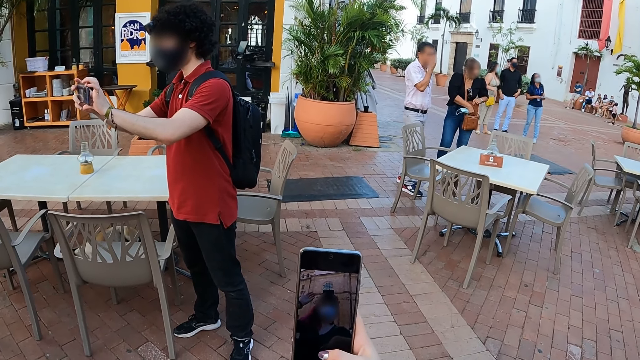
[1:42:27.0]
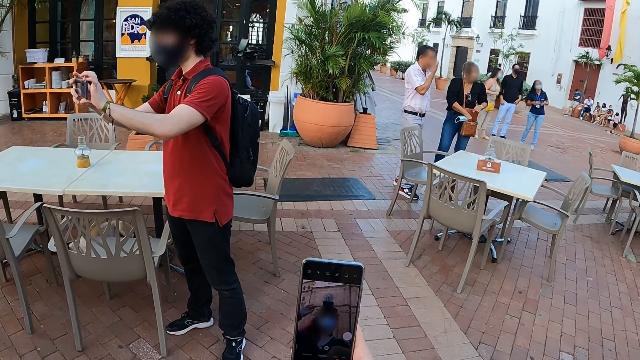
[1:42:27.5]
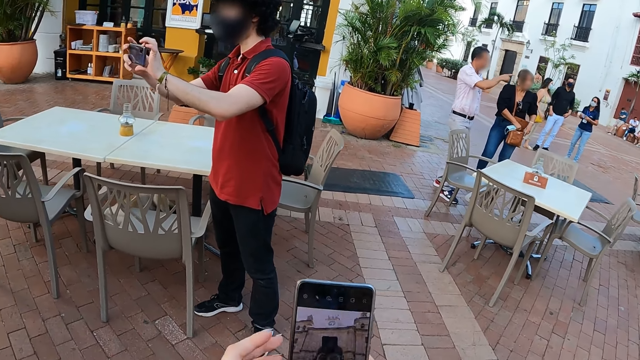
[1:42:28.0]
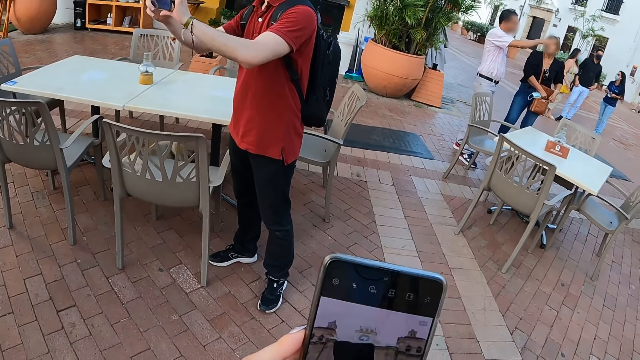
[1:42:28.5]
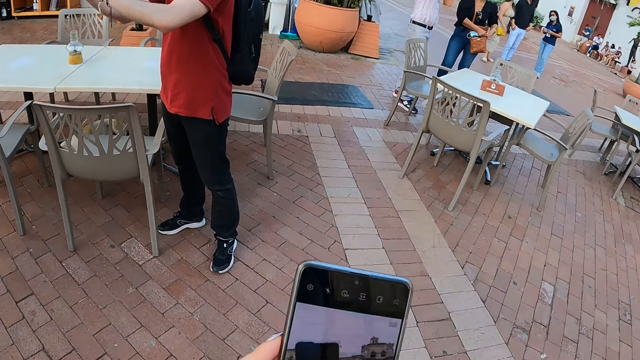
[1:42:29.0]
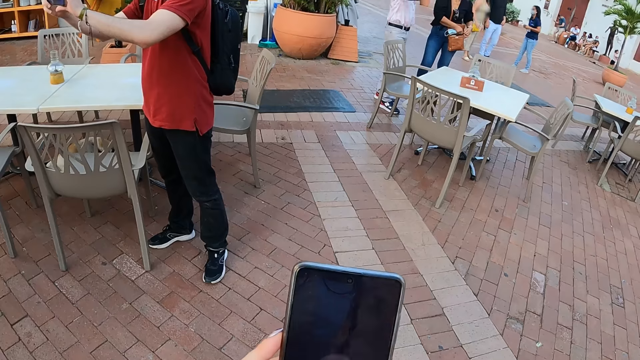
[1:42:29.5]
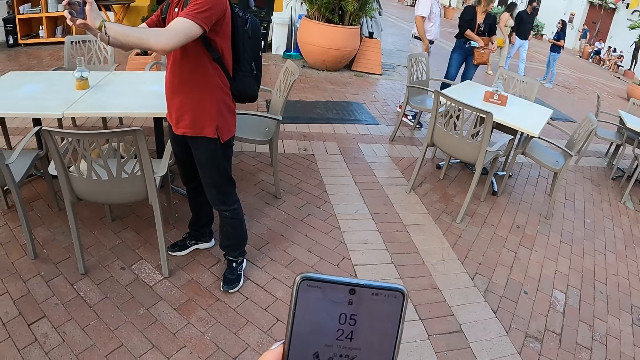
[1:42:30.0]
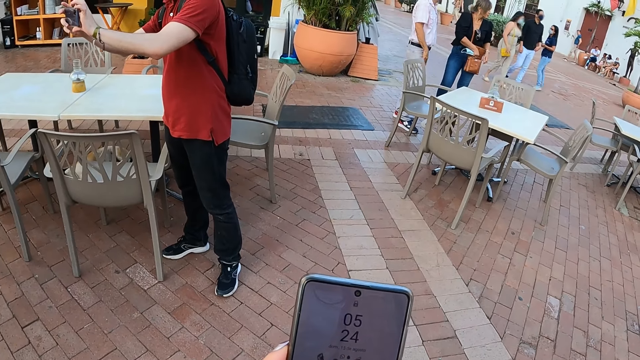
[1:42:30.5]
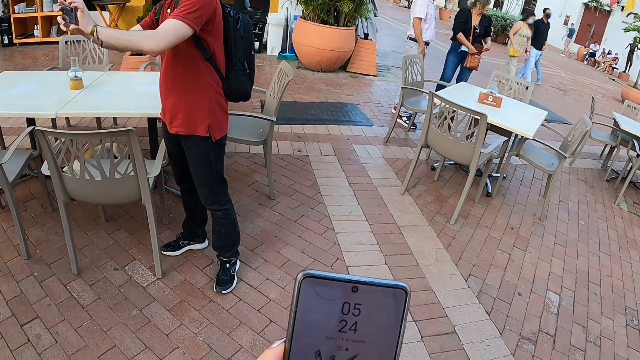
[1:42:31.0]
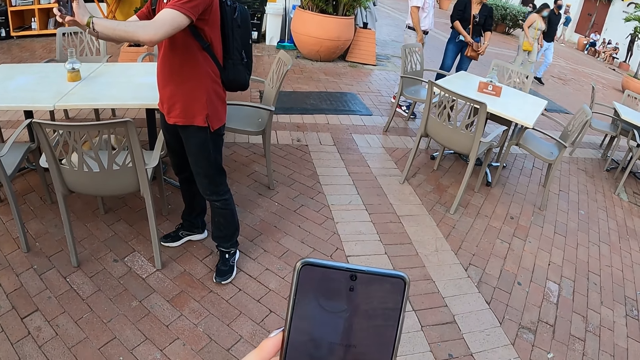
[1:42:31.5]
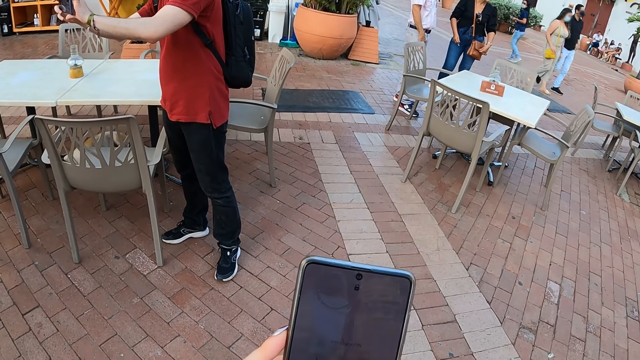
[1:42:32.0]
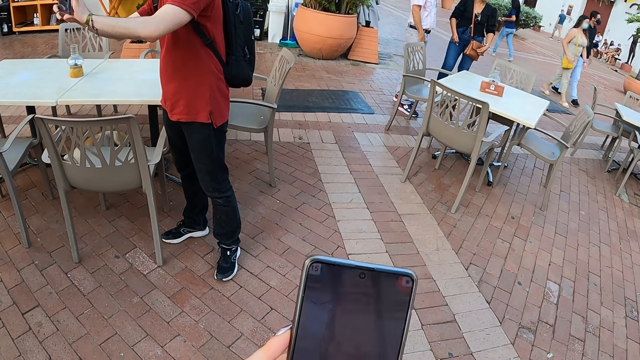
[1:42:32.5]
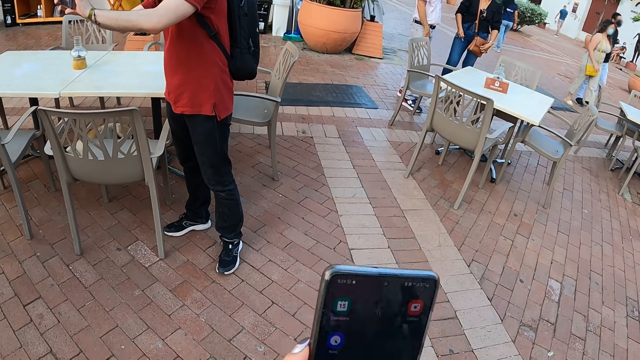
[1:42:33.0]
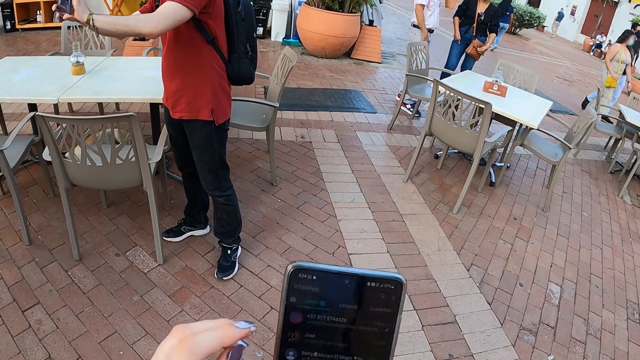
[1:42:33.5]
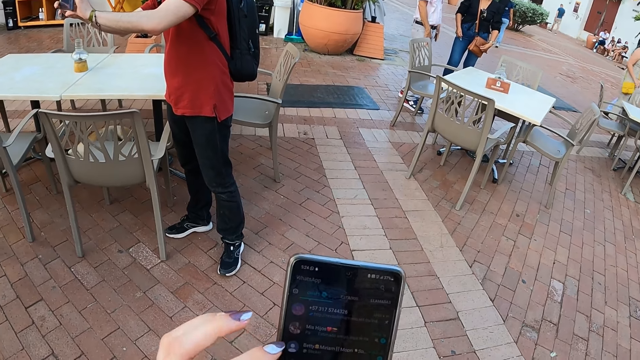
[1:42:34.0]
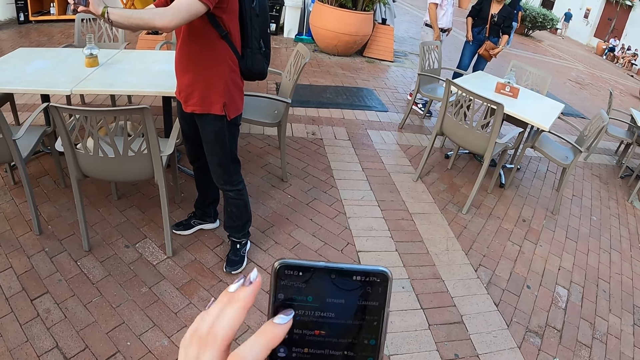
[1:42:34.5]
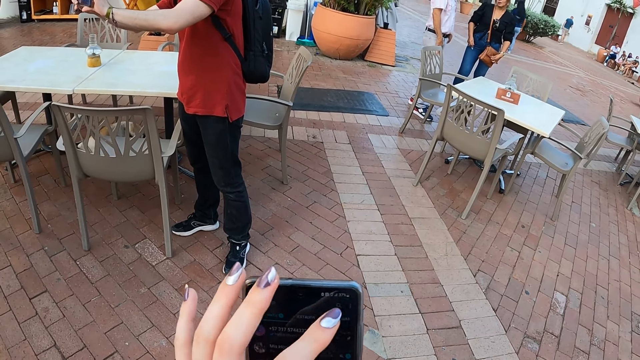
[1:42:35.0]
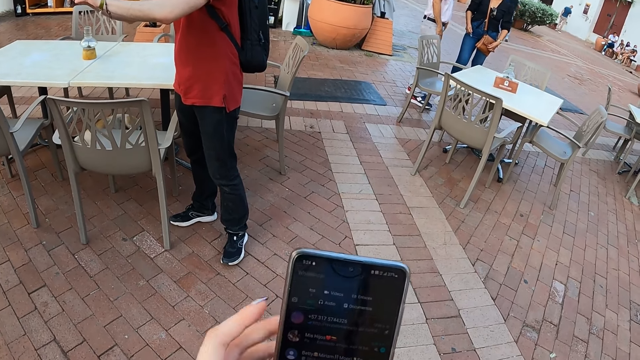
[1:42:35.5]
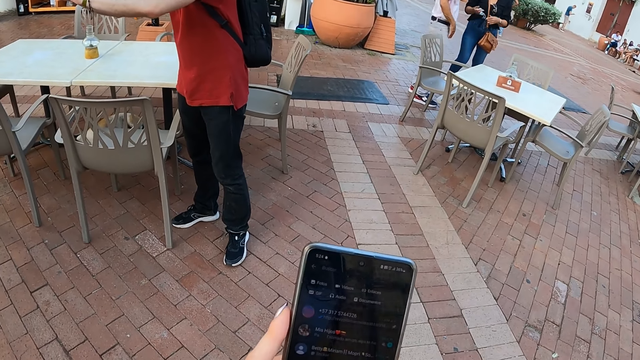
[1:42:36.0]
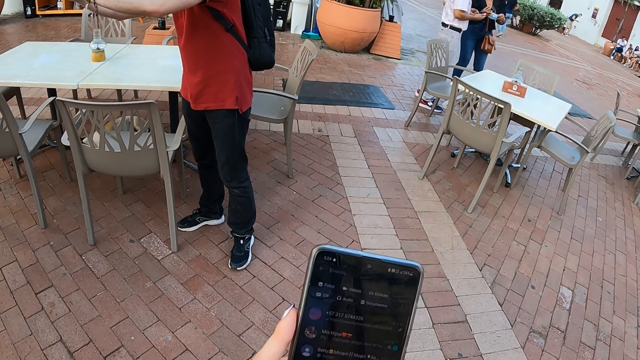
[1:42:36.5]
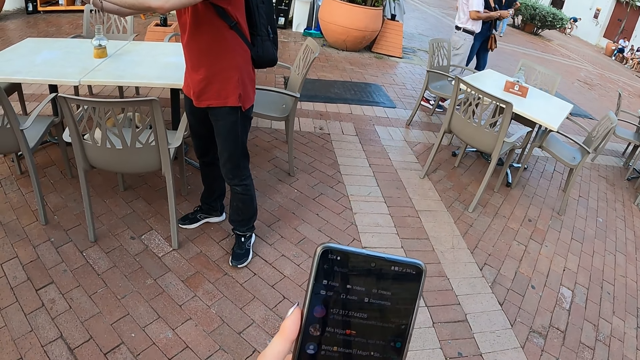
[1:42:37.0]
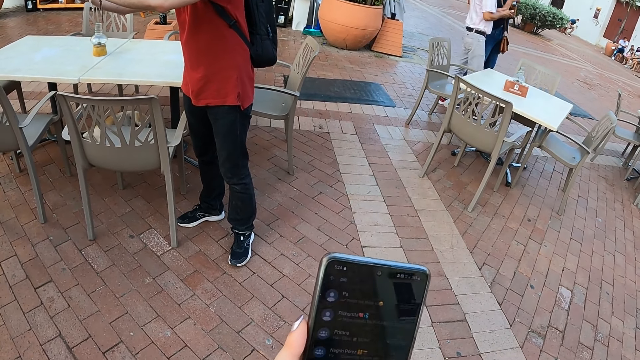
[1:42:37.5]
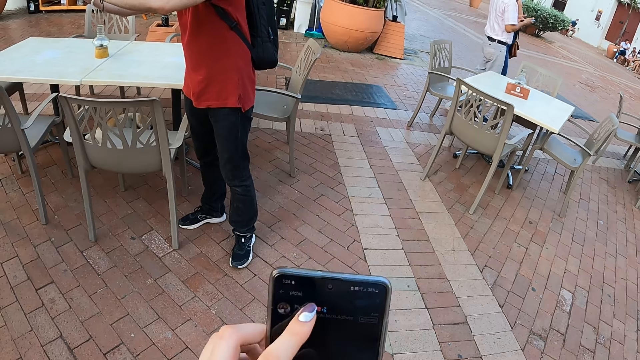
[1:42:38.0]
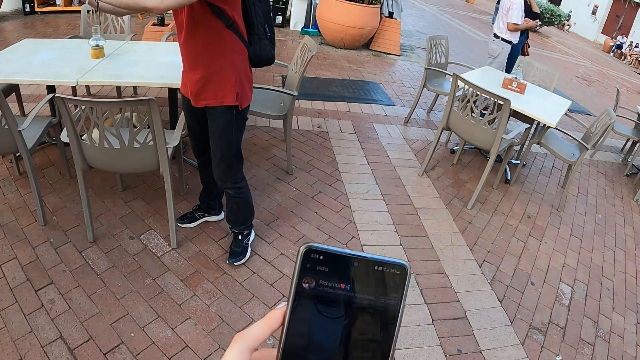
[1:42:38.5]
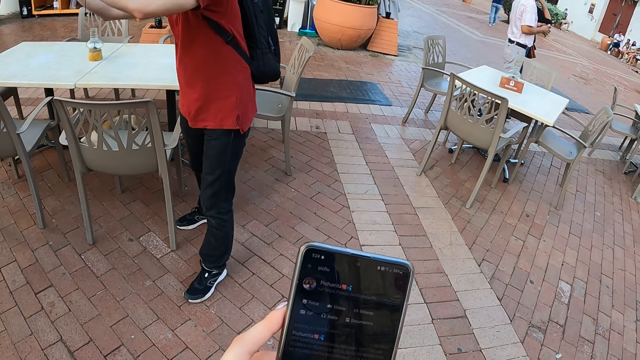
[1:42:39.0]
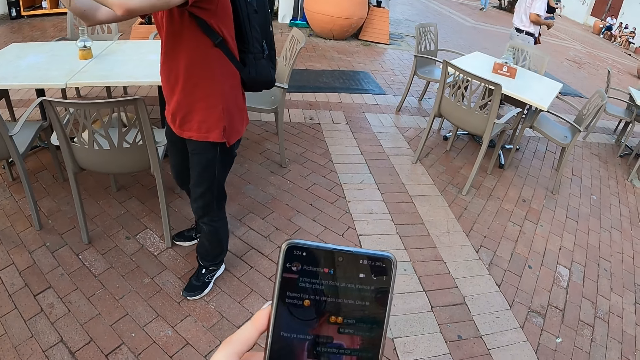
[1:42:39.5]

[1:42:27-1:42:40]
The camera wearer scrolls a screen of a mobile phone. A man takes a photograph with a mobile phone.

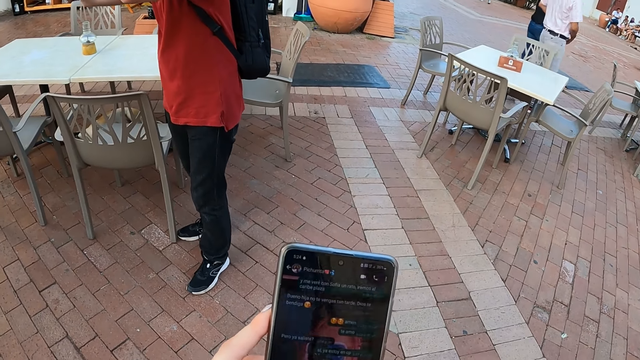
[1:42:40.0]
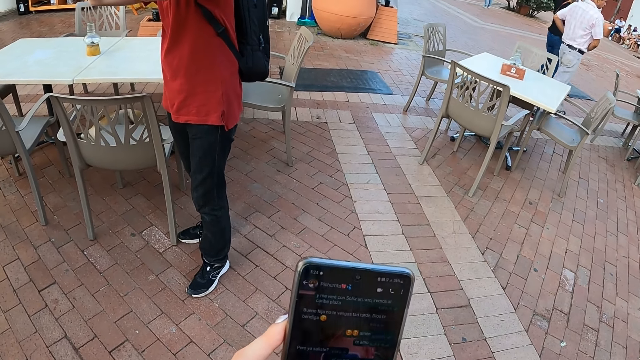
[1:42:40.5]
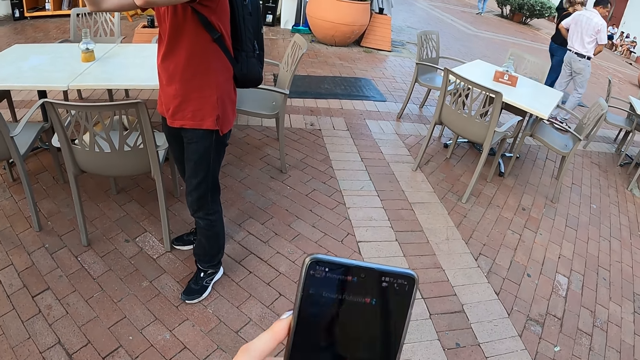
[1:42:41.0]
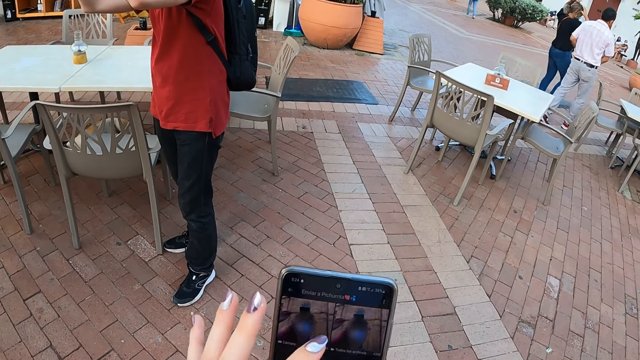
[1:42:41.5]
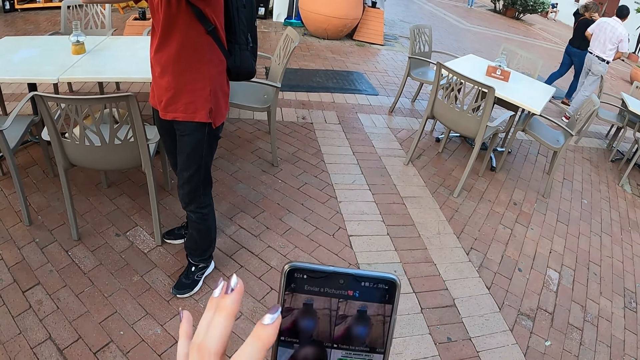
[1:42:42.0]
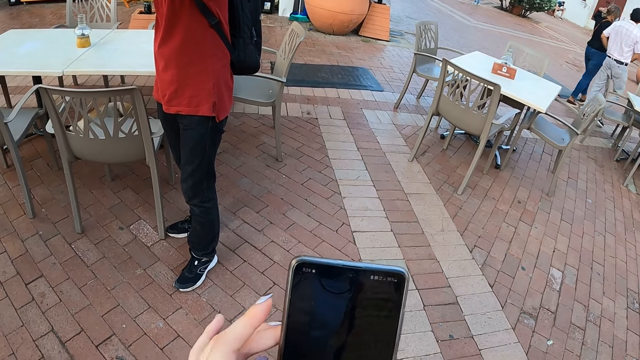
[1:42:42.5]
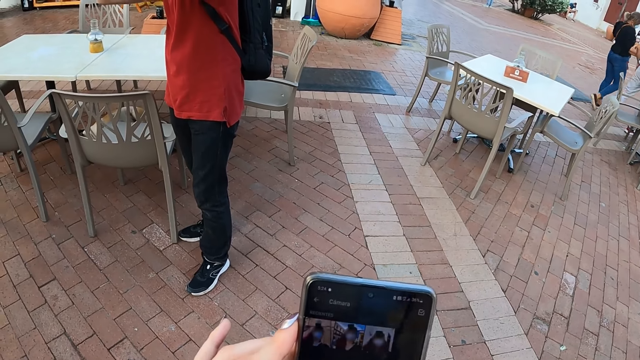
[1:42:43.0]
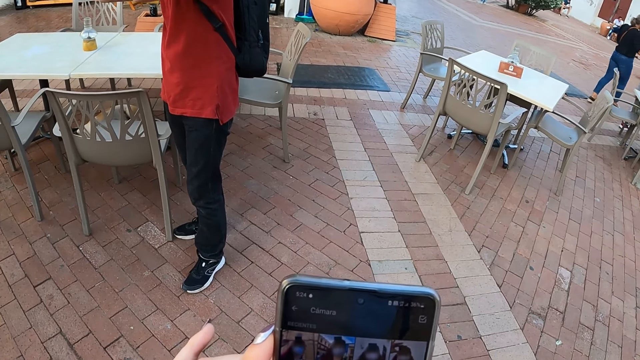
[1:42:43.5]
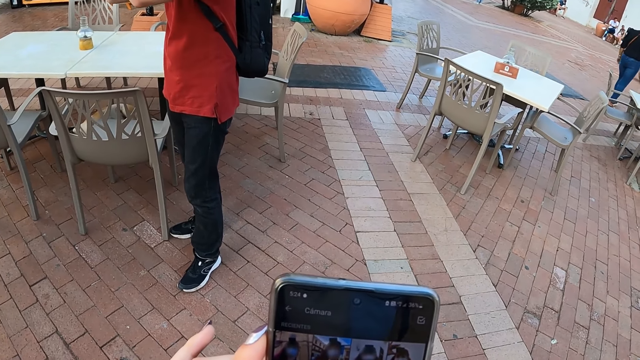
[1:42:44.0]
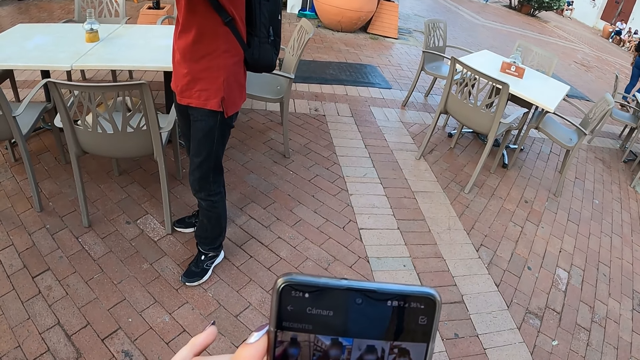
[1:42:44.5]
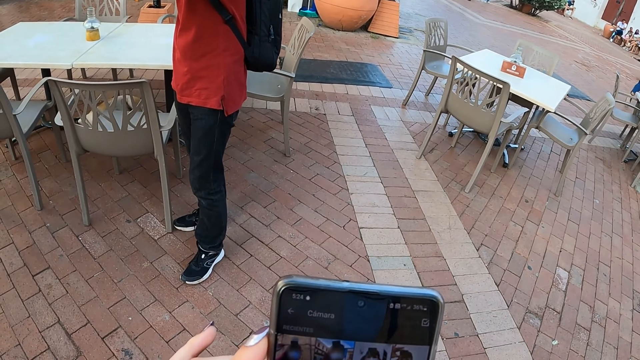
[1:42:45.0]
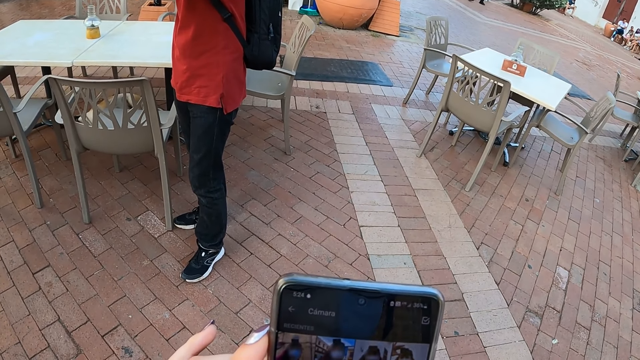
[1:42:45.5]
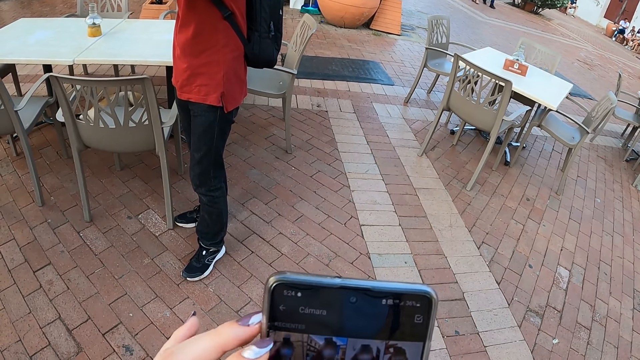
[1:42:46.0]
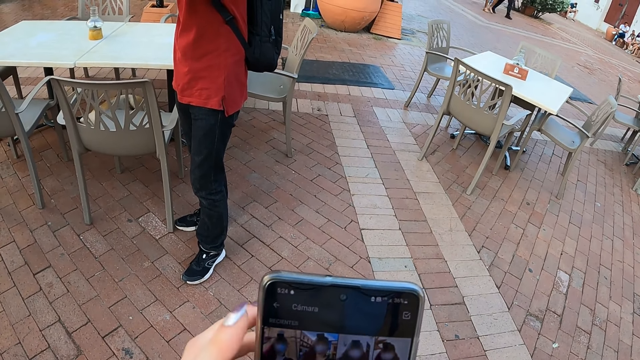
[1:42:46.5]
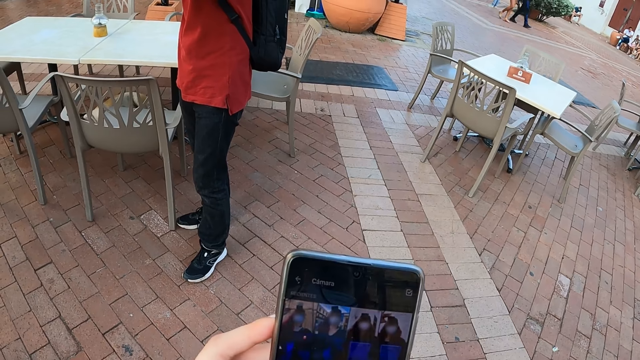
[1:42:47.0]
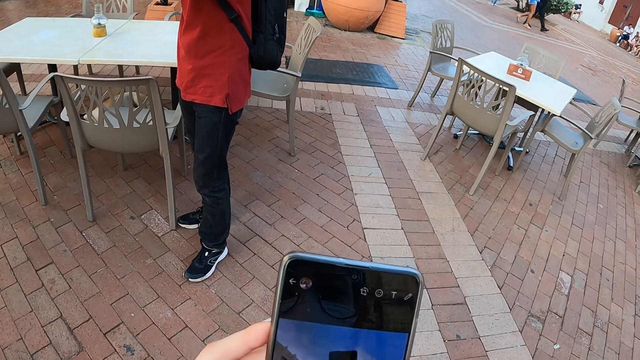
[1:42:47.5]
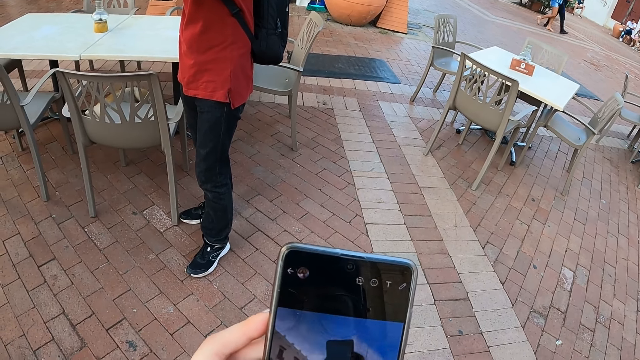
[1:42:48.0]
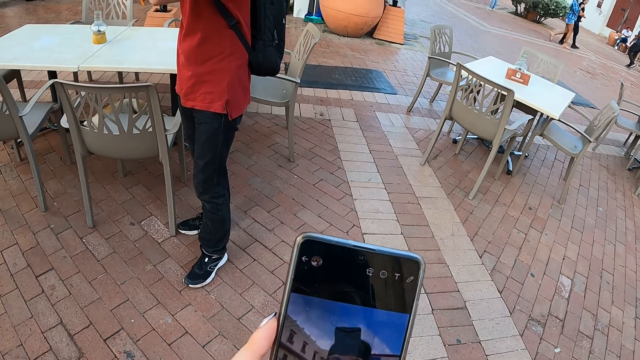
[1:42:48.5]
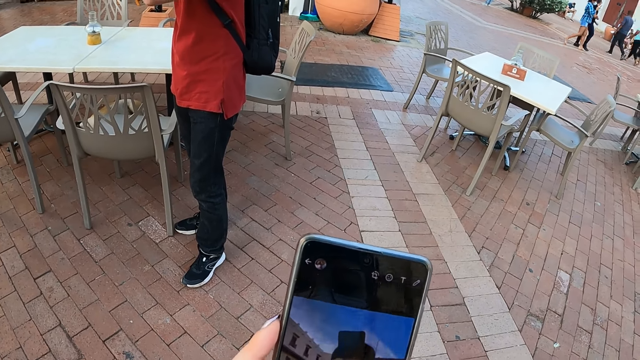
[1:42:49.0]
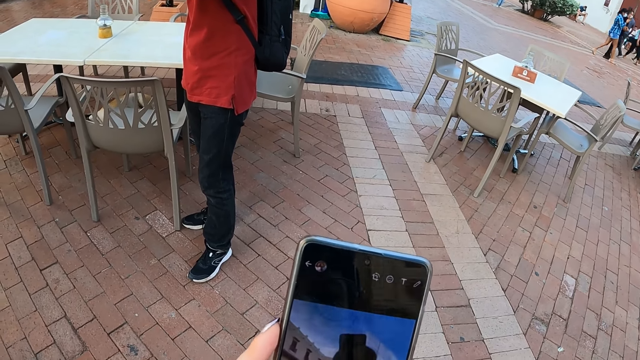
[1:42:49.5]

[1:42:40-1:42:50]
The camera wearer scrolls a screen of a mobile phone with their hand.
